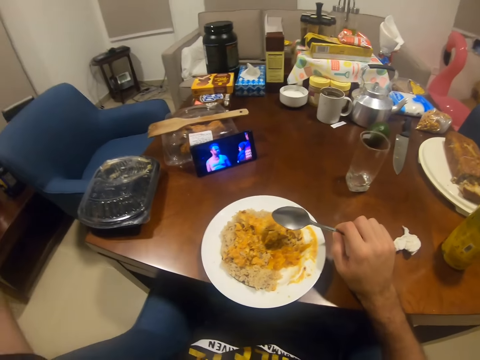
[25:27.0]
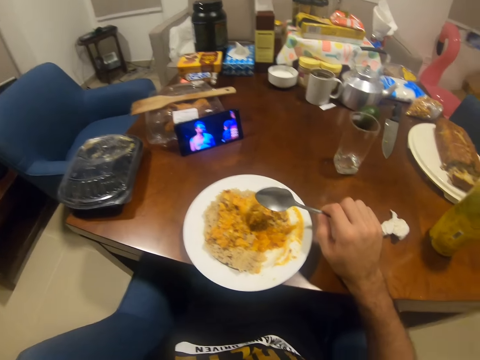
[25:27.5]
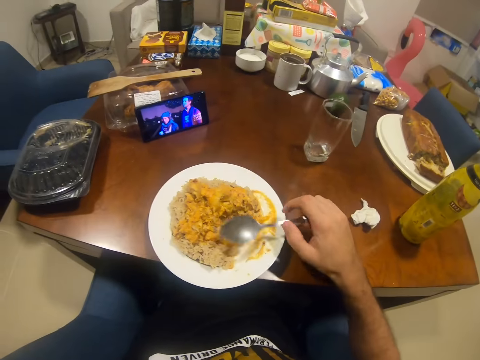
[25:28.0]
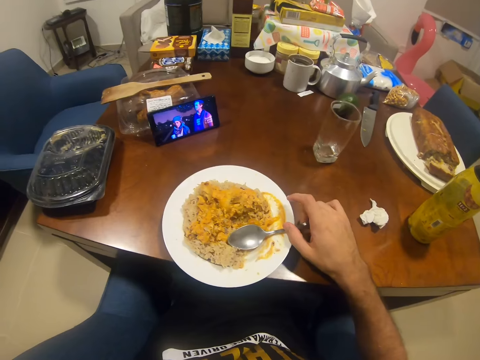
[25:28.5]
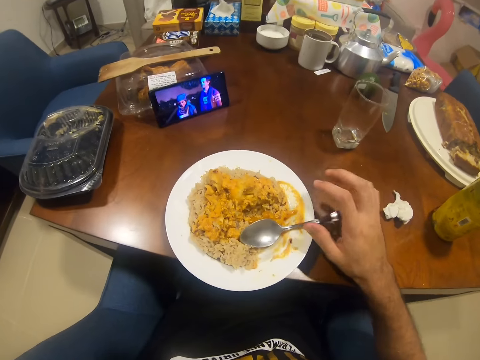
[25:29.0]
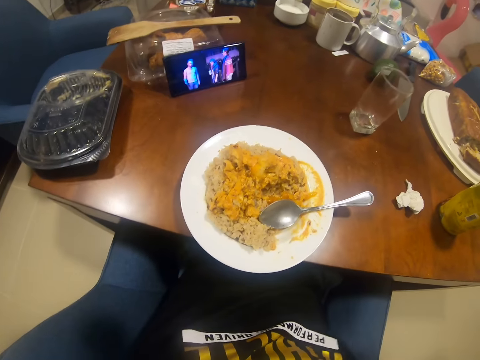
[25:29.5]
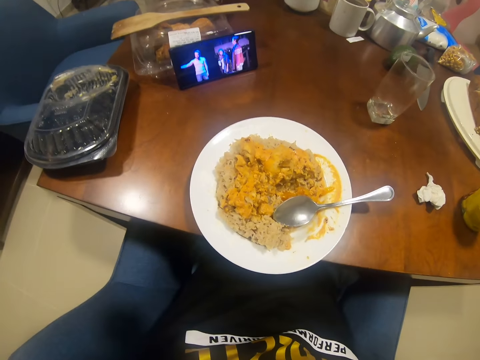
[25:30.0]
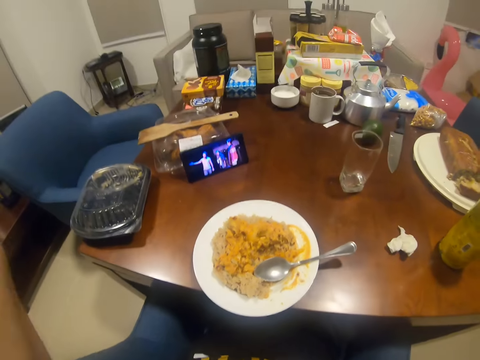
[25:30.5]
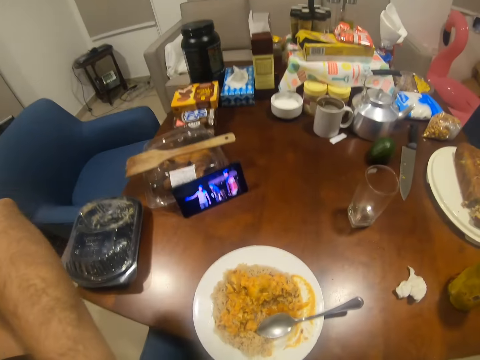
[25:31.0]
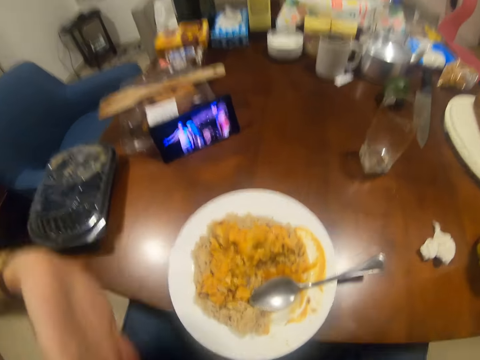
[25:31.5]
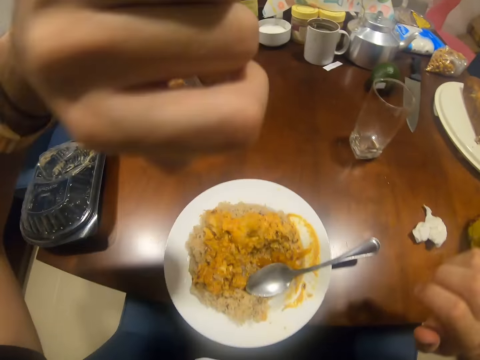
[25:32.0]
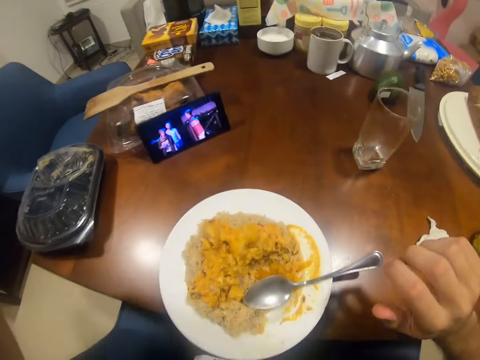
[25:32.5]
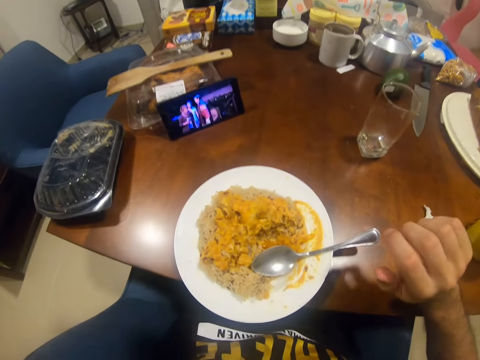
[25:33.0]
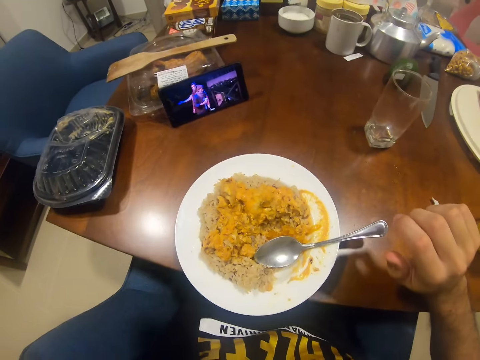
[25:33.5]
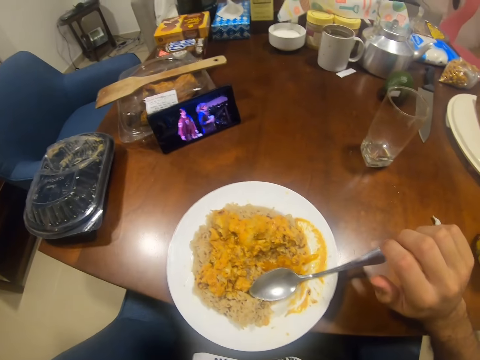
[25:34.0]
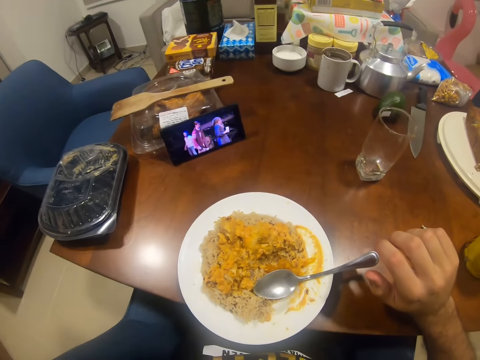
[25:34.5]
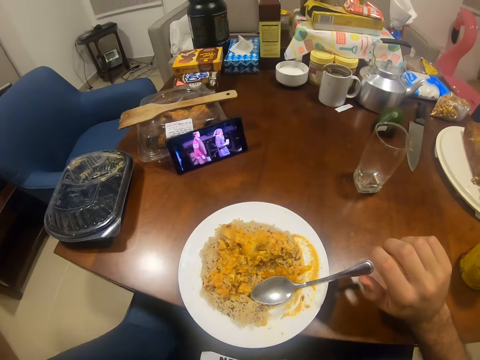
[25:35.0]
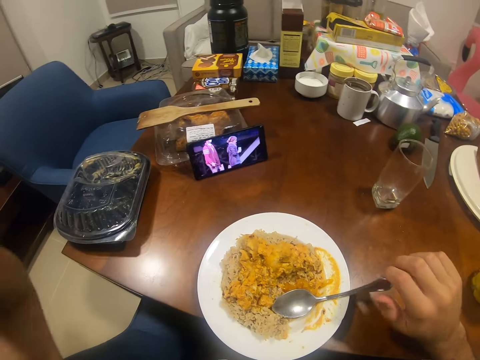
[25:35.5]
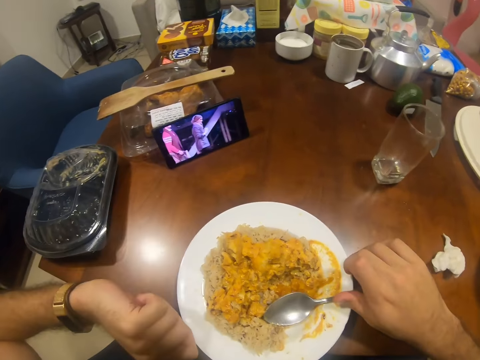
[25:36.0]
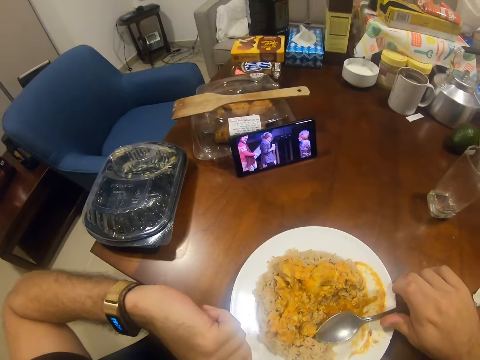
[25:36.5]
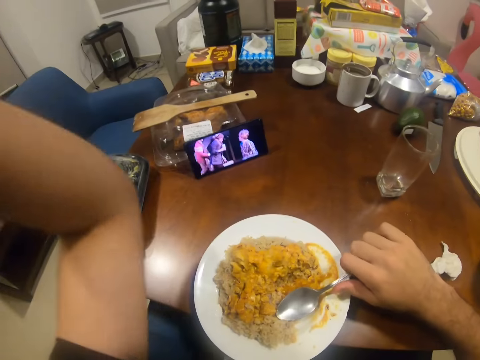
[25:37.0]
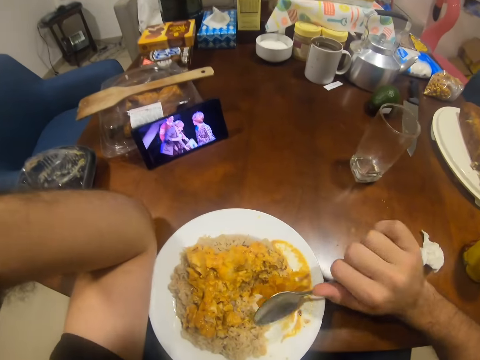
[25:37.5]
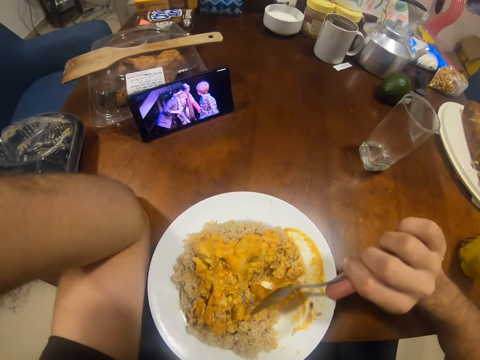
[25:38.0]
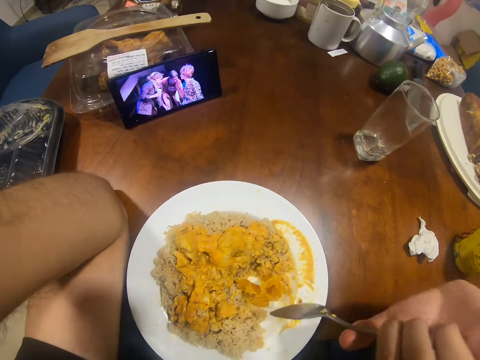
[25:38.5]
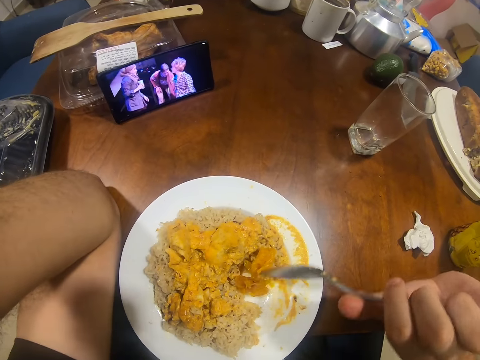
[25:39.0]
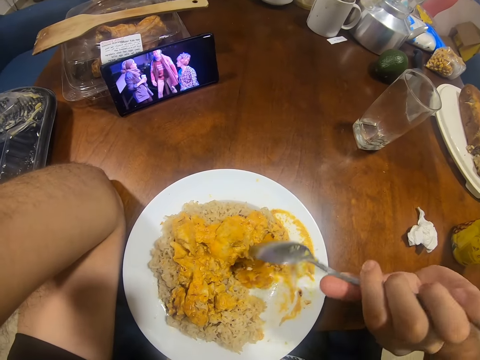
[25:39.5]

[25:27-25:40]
The camera wearer drops the spoon on the plate. They fix something. They watch the video in the phone. They pick up the spoon from the plate.

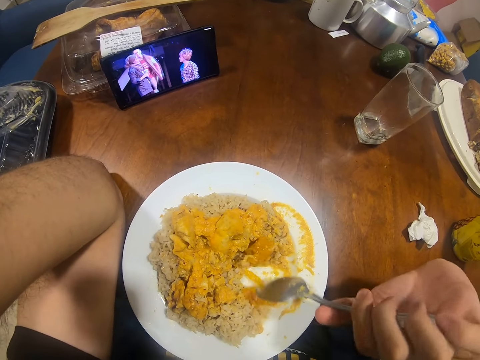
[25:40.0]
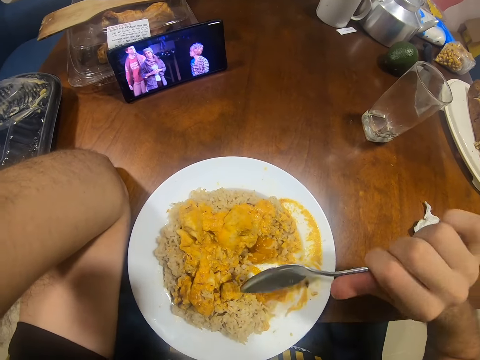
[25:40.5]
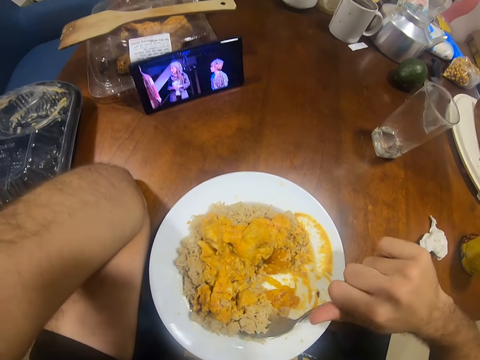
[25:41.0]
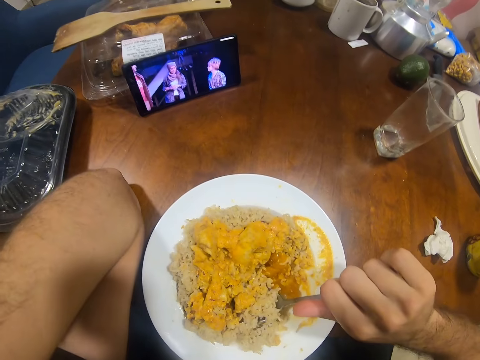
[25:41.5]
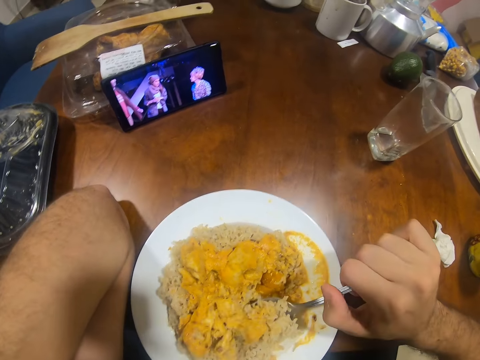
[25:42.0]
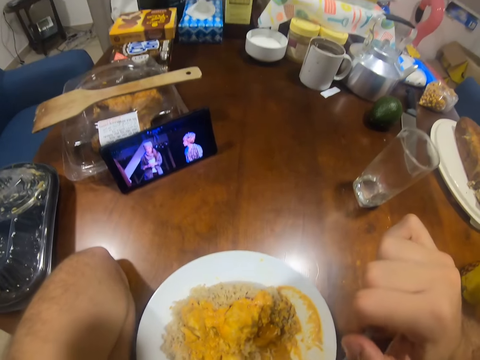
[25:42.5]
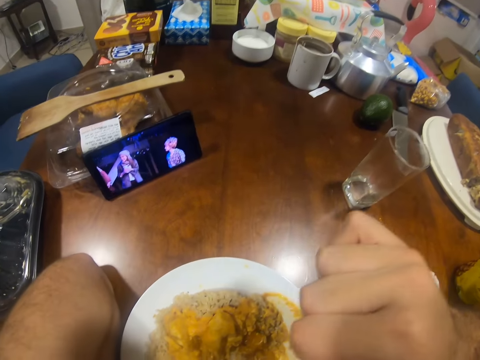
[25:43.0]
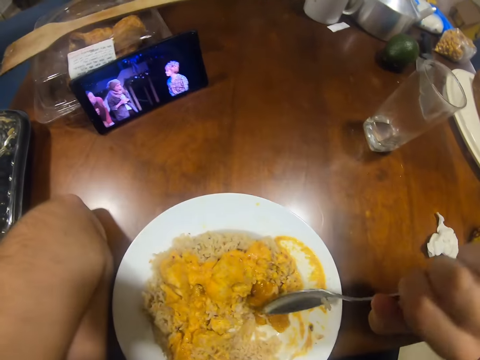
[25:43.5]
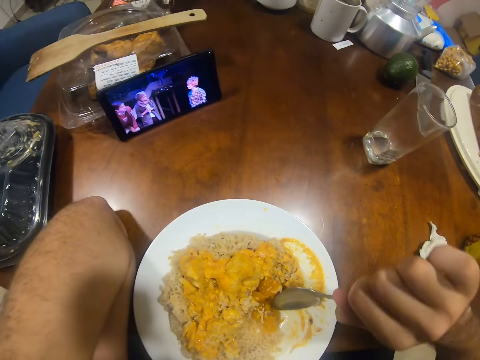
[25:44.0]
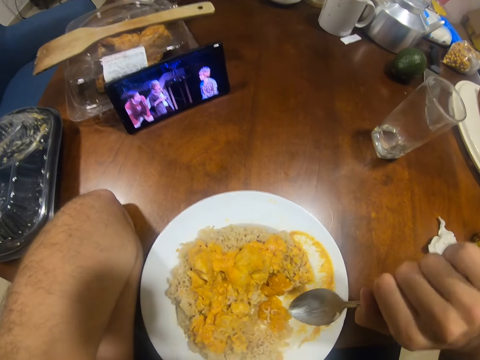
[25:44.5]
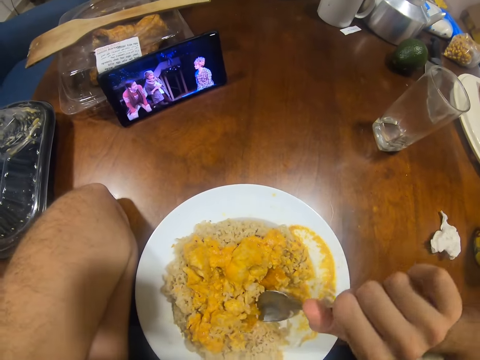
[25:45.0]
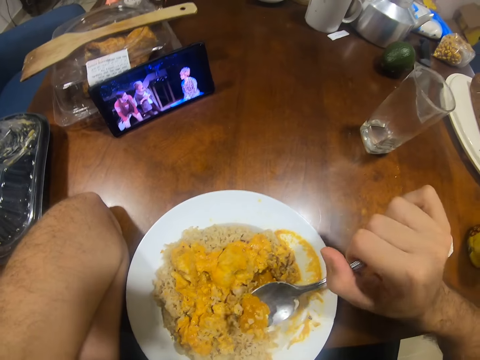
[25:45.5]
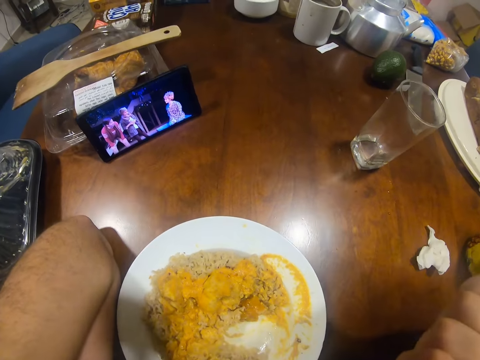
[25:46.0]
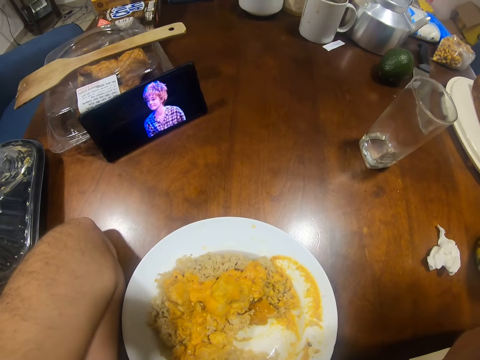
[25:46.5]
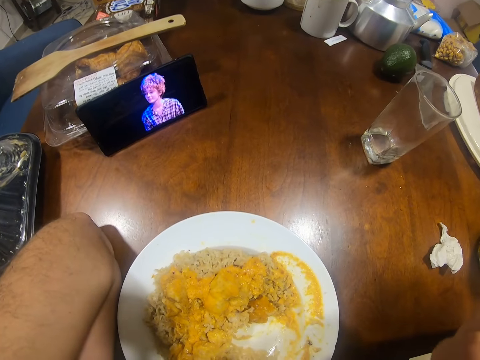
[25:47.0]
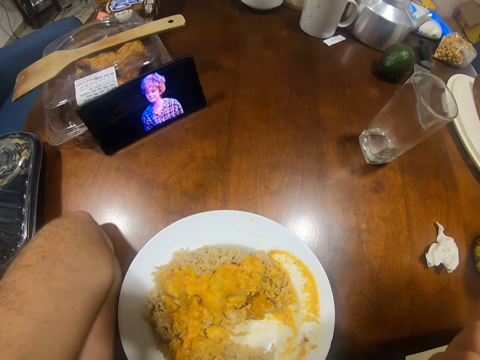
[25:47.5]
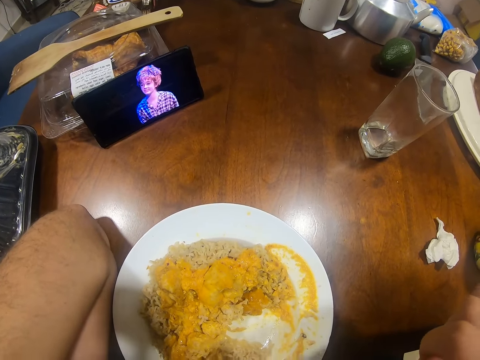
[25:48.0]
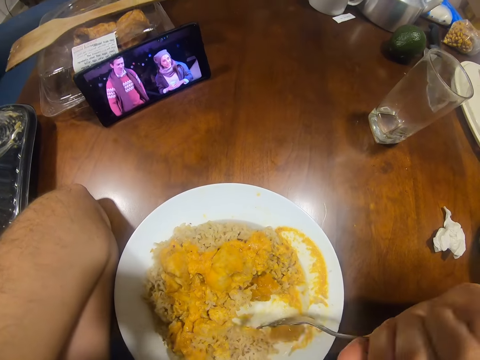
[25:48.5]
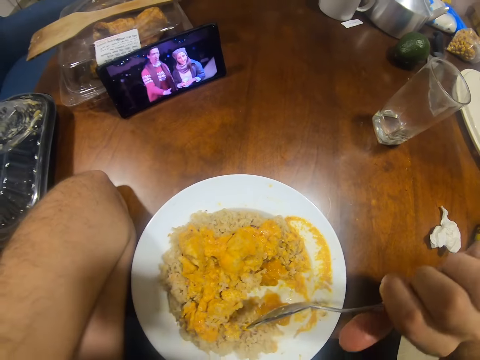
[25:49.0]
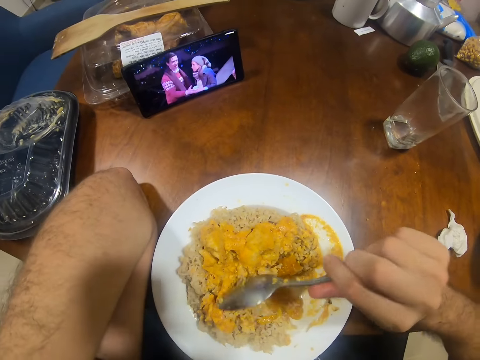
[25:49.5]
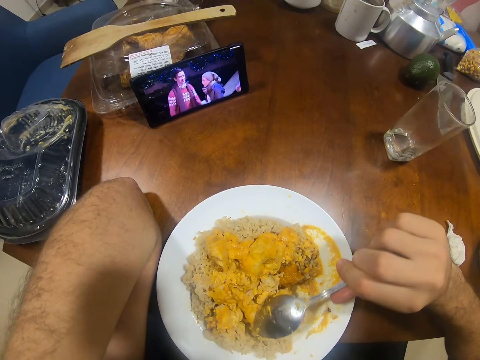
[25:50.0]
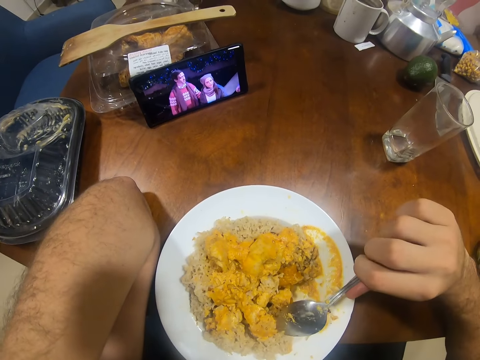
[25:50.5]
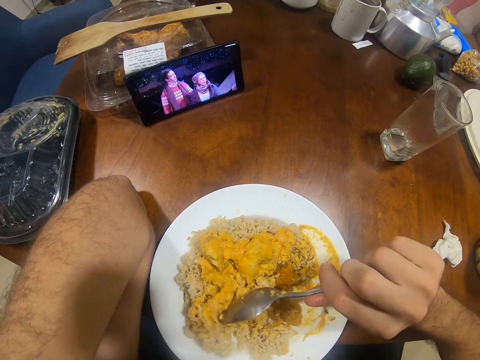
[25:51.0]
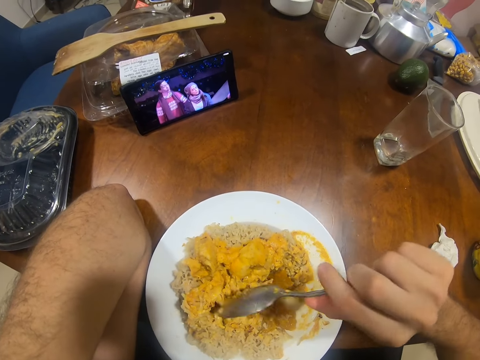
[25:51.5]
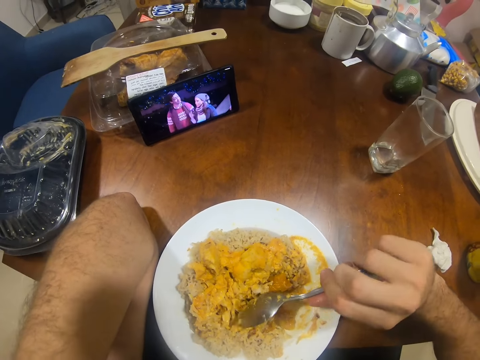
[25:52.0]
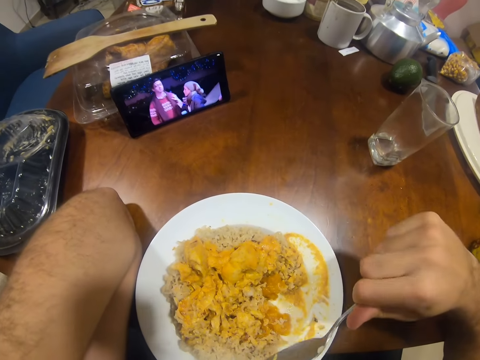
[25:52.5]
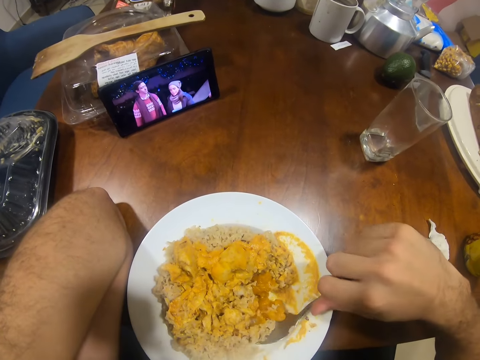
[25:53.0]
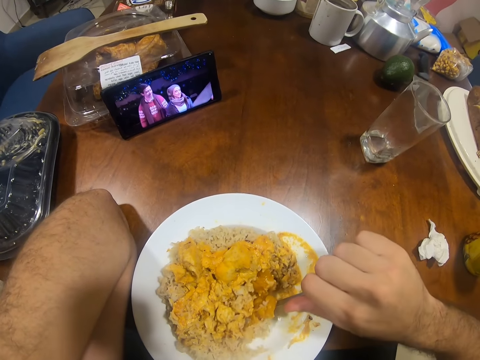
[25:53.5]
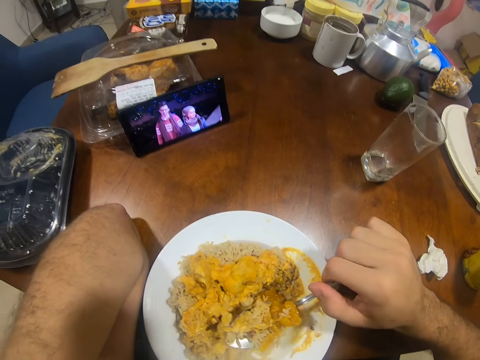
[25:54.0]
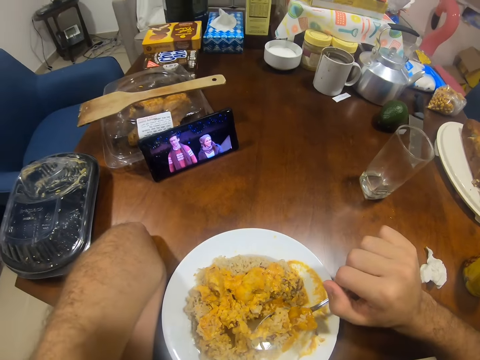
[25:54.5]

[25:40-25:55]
The camera wearer watches the video in the phone. He scoops food with the spoon. He eats rice from the plate with the spoon in his right hand. He scoops food with the spoon. He eats the food. He watches the video in the phone. He scoops food with the spoon.
